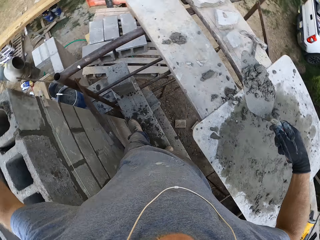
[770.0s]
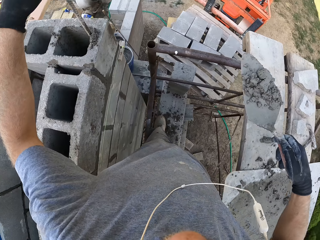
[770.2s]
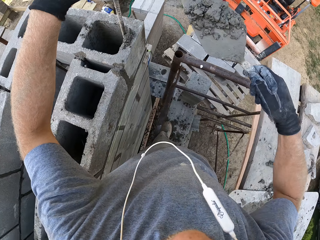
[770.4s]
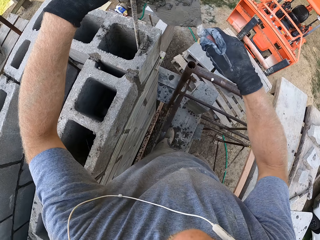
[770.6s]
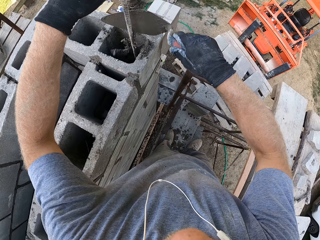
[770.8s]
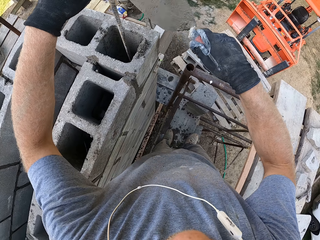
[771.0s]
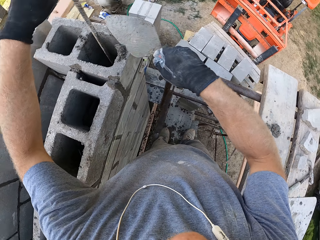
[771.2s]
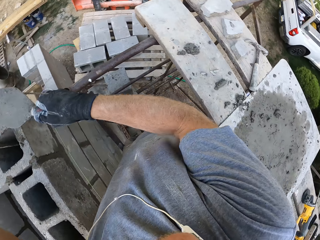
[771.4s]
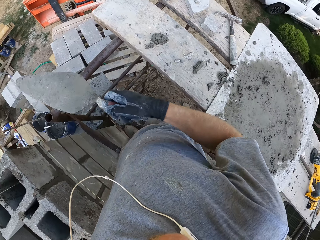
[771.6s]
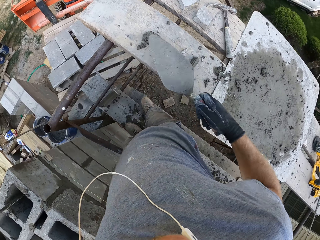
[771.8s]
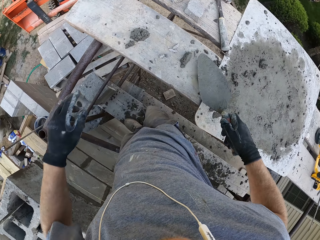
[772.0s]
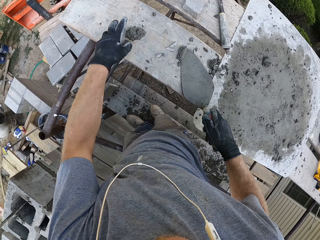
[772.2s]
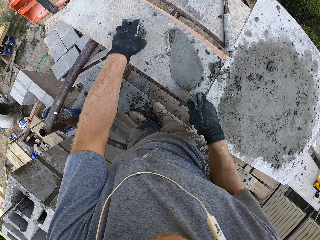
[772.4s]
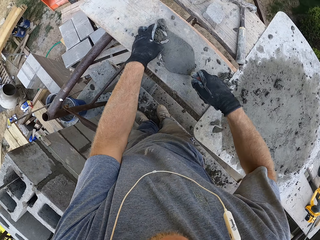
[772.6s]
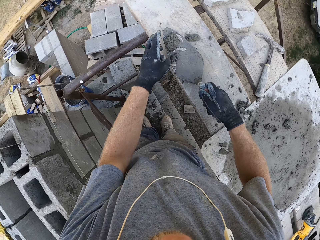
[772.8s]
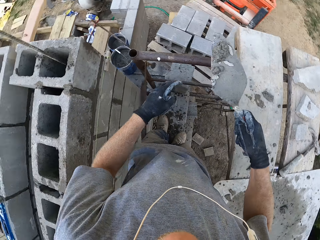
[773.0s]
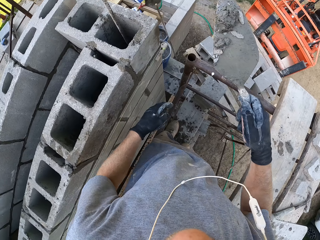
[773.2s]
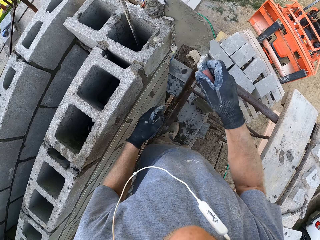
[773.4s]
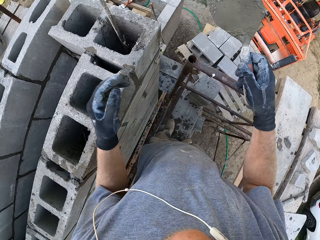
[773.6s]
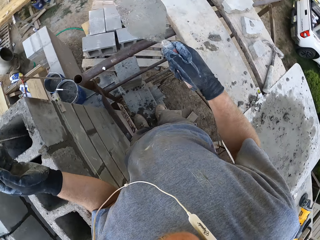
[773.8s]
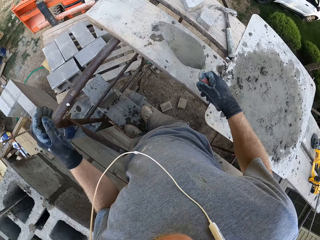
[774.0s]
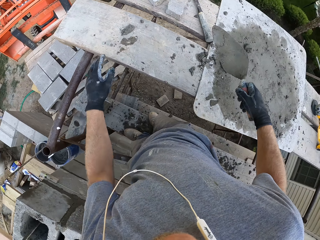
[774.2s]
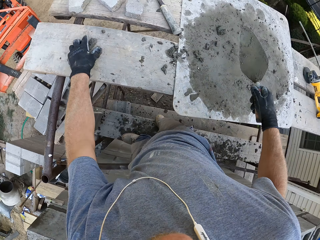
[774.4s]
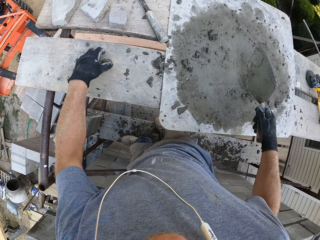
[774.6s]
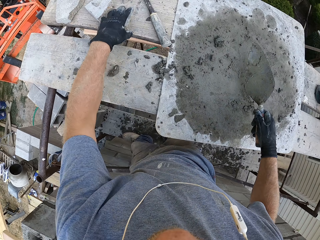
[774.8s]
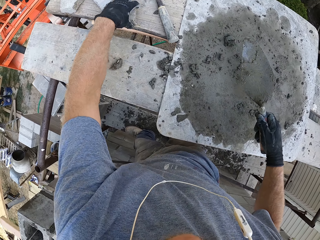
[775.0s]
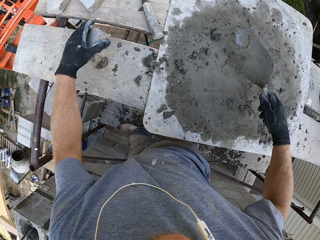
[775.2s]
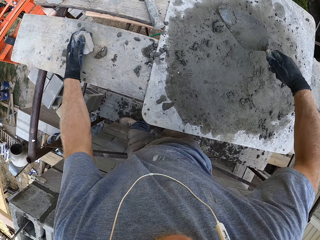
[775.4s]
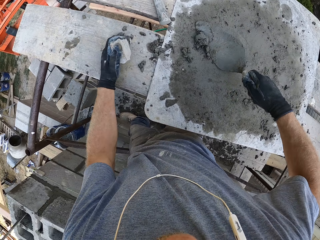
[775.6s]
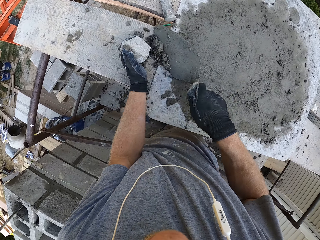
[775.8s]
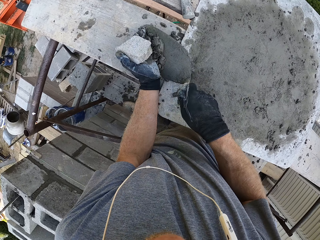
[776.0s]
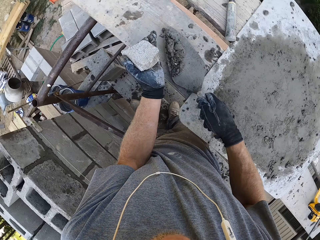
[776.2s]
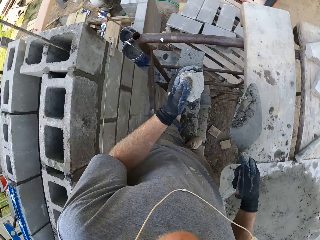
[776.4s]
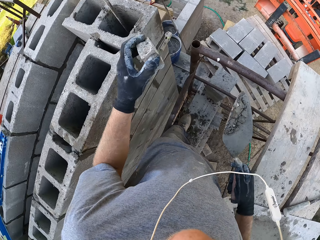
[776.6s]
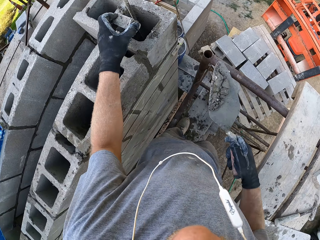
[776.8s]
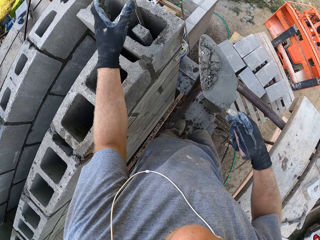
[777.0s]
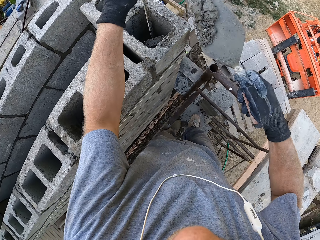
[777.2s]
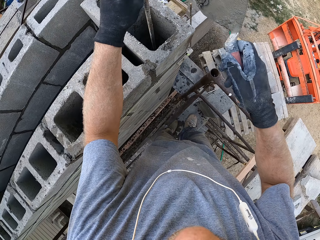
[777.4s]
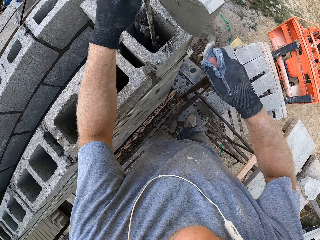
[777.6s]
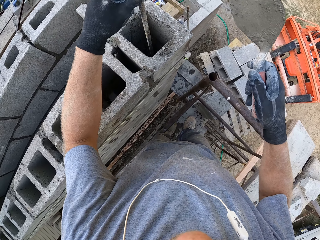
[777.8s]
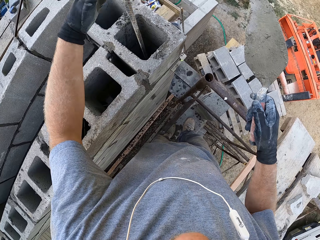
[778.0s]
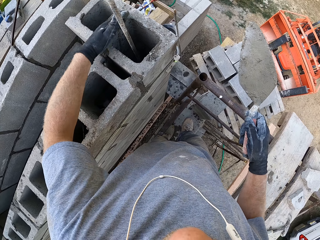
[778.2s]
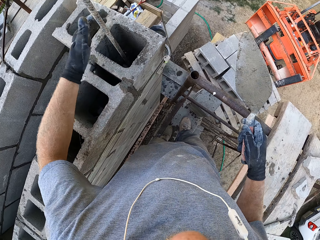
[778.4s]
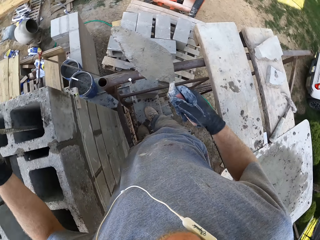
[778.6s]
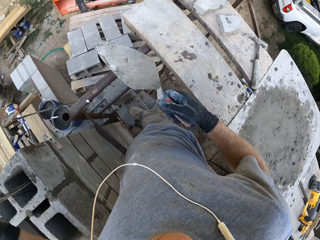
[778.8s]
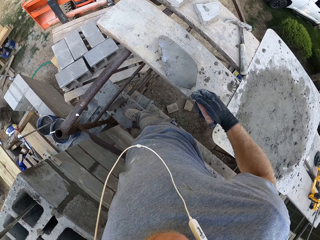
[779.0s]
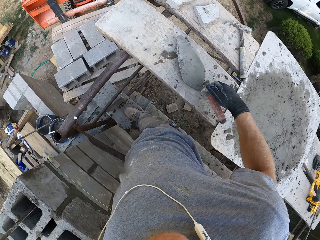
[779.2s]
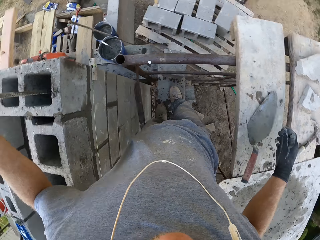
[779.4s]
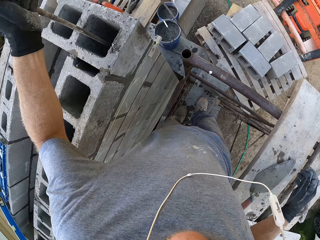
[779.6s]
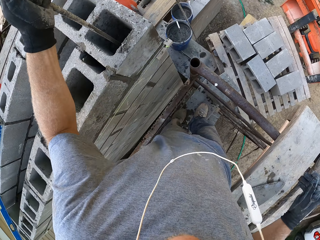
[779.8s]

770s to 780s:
The camera wearer scoops the cement mix with the right hand. They dump the cement mix in the brick. They scoop the cement mix with the right hand. They dump the cement mix in the brick. They hold the stone with the left hand. They scoop the cement mix with the right hand. They dump the stone in the brick. They dump the cement mix in the brick.

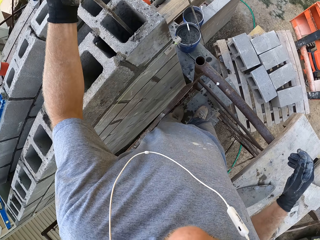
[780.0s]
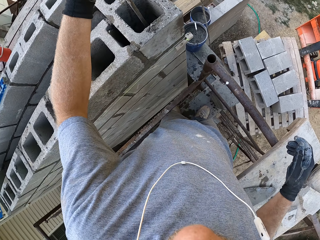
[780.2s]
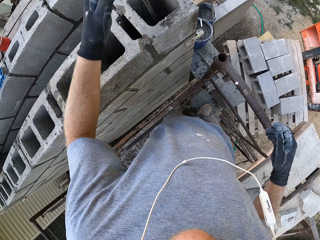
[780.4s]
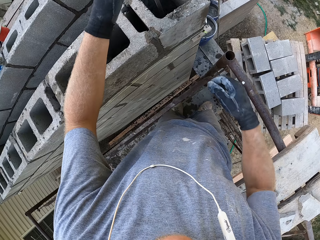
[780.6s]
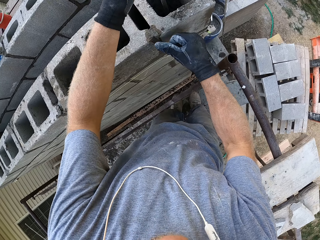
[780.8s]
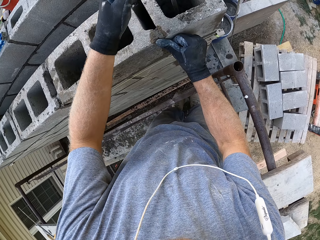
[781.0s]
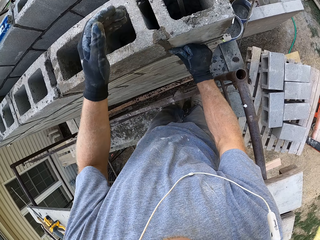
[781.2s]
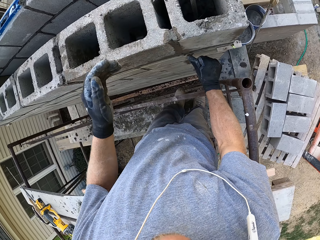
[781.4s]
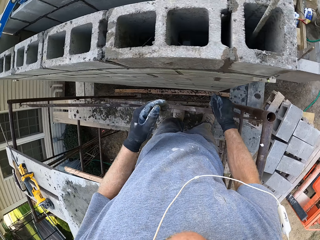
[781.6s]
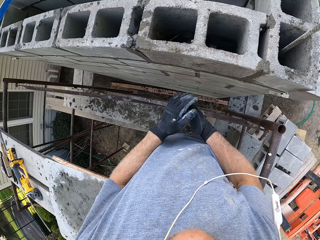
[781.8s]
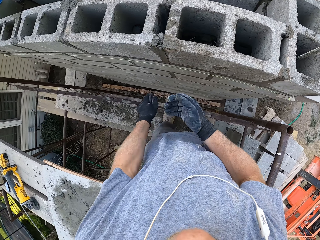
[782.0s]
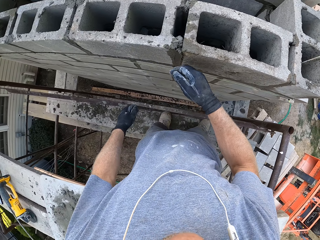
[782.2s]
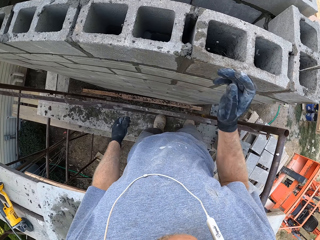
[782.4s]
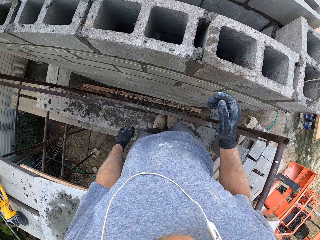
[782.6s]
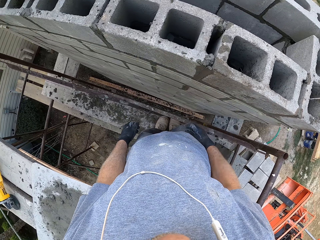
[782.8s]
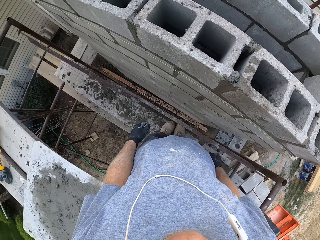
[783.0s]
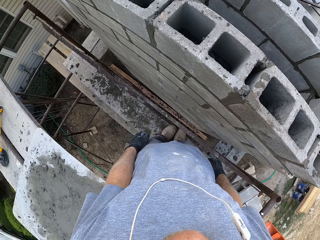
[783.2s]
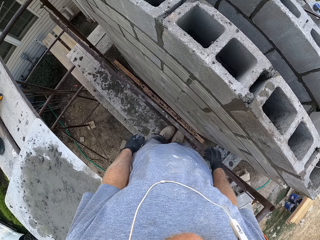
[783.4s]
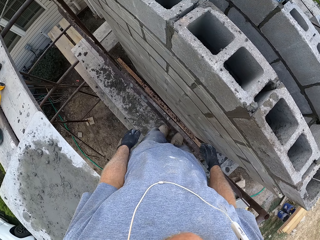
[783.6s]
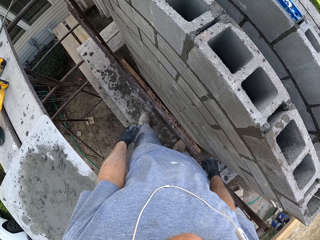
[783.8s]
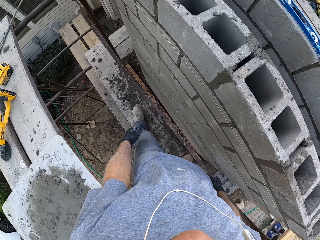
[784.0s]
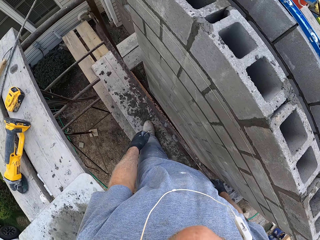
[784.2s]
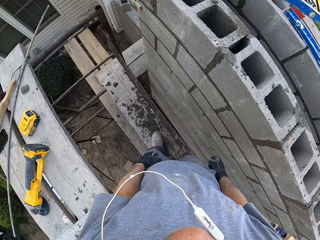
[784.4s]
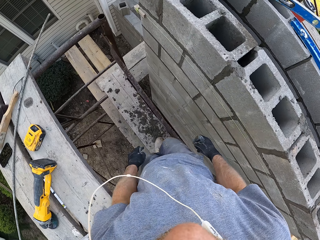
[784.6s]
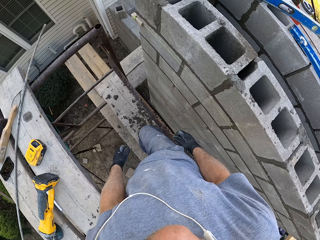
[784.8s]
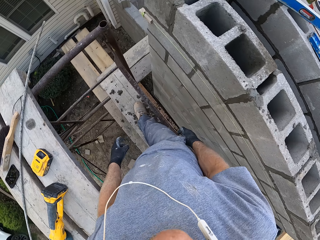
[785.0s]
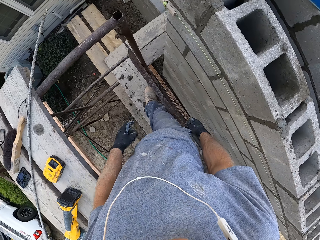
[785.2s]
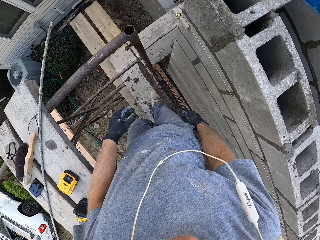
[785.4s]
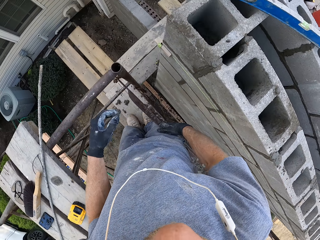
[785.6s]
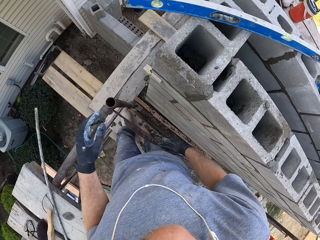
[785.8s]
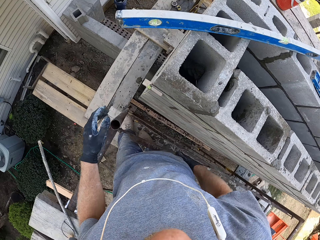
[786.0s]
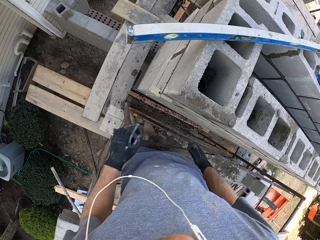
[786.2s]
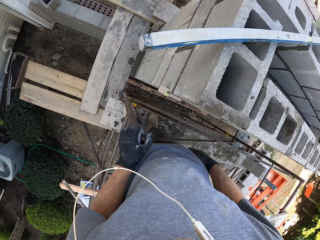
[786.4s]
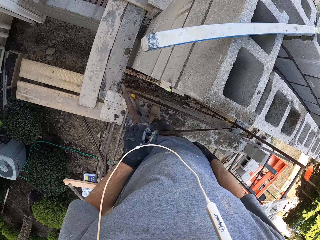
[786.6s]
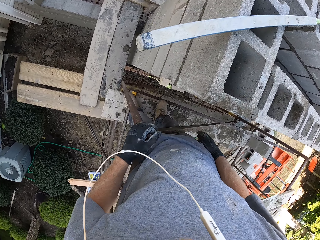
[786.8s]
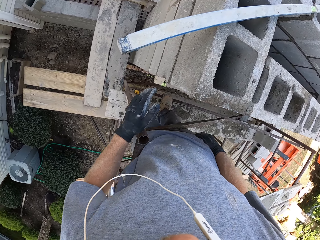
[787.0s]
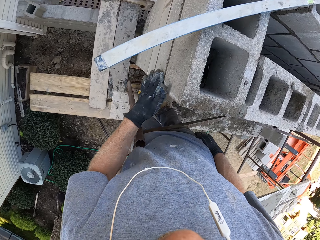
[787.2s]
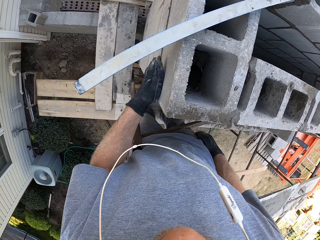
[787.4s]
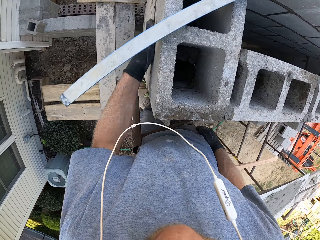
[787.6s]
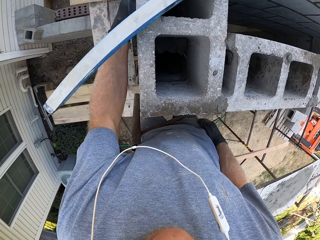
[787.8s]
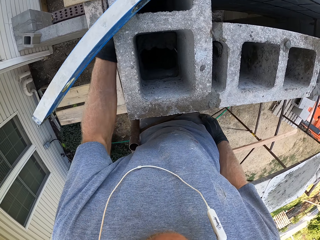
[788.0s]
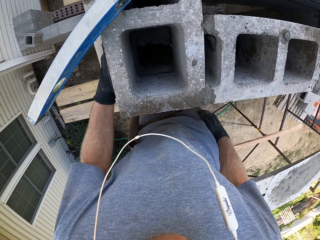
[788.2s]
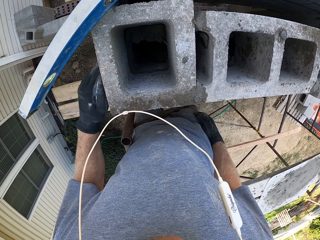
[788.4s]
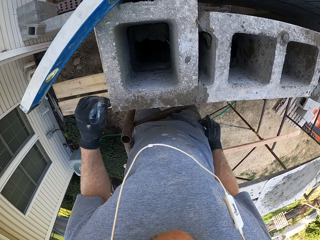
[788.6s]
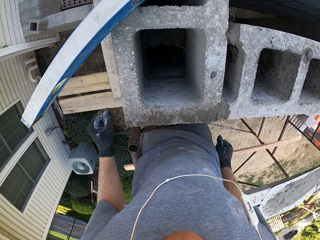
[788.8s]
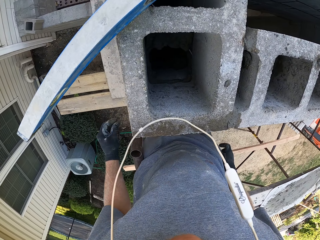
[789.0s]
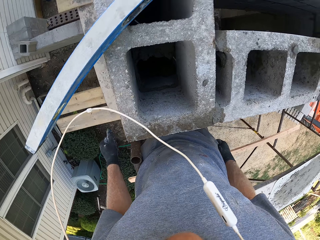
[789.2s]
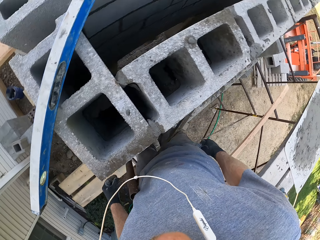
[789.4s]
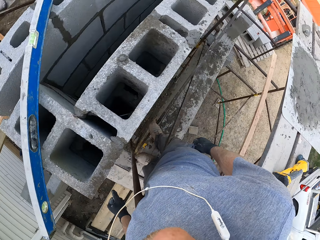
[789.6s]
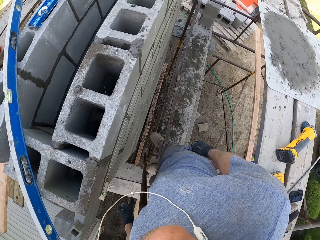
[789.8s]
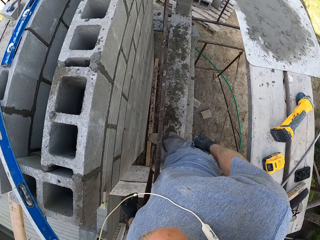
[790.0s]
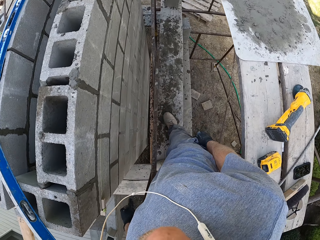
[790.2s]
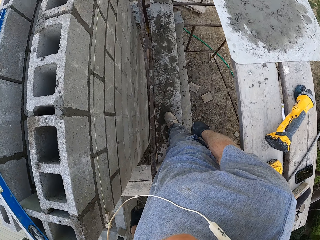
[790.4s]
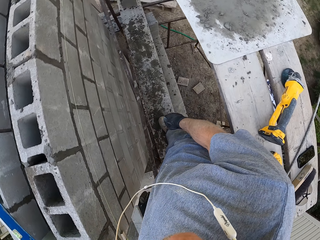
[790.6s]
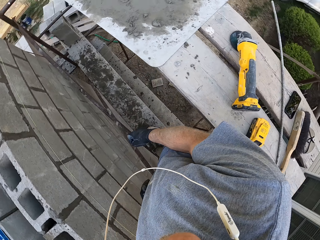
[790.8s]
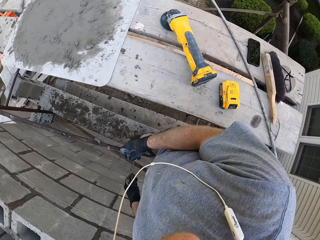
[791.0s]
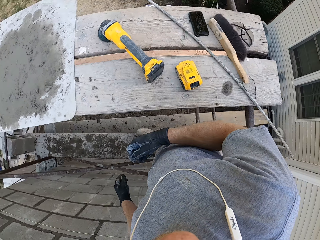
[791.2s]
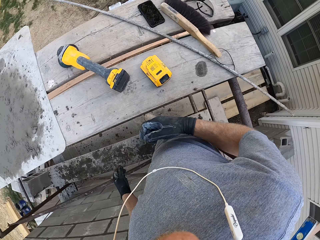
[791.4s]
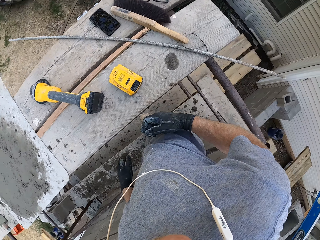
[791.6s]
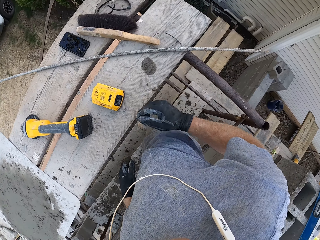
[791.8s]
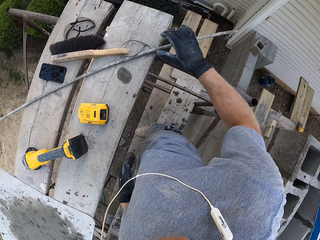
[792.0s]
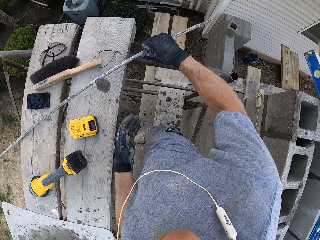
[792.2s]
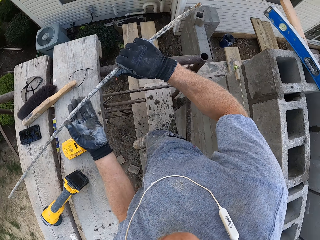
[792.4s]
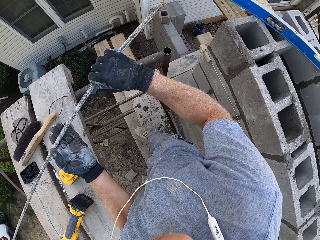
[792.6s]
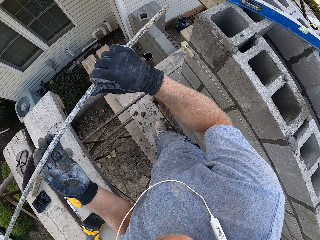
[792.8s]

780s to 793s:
The camera wearer holds on a steel with the left hand. They smear the cement mix with the right thumb. They look at the wall. They walk ahead. They hold on the steel with the left hand. They look around.
